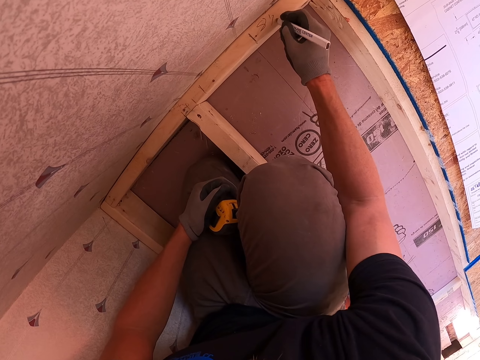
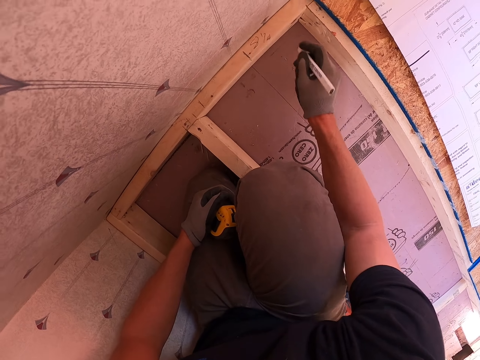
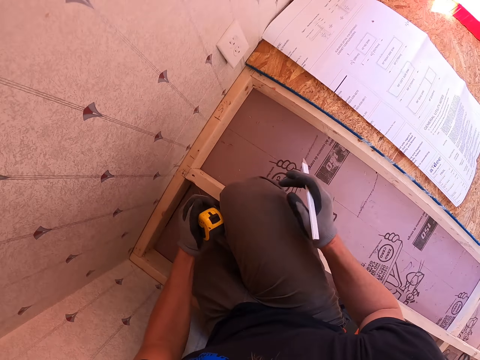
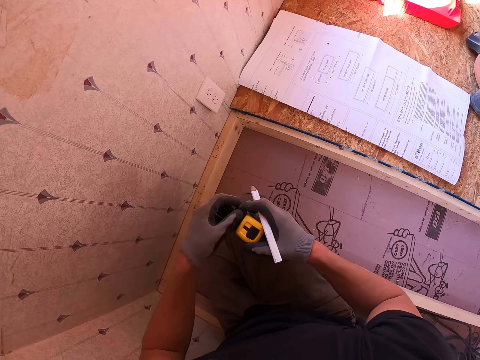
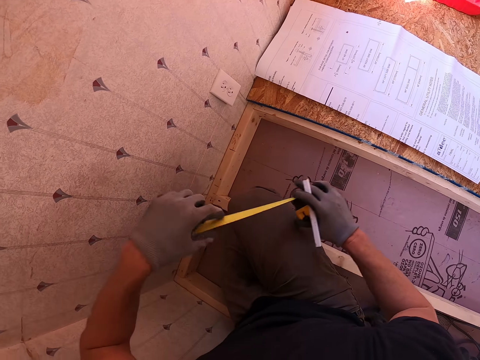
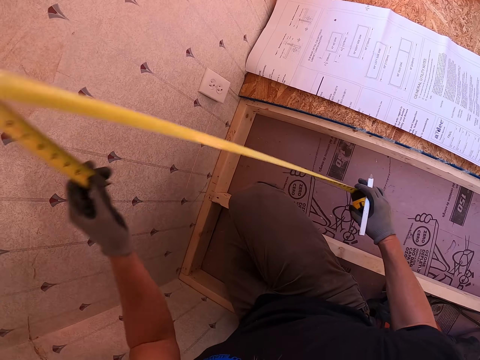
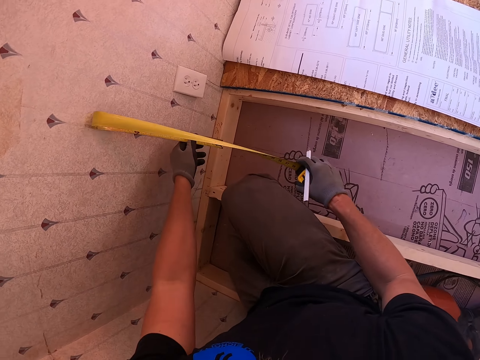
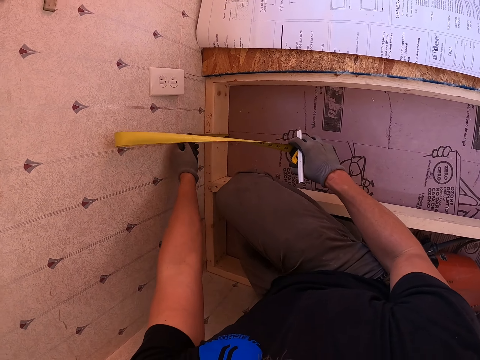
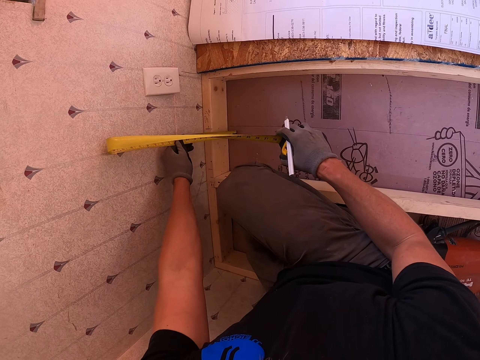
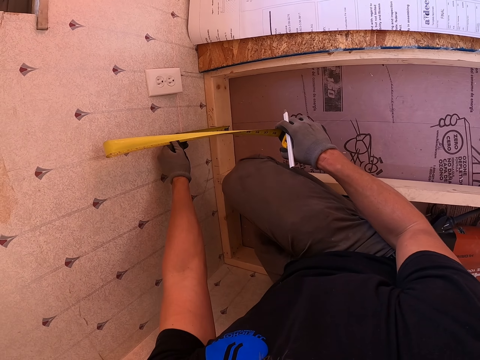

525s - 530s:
The camera wearer measures the wood. They put the tape measure on a wall.

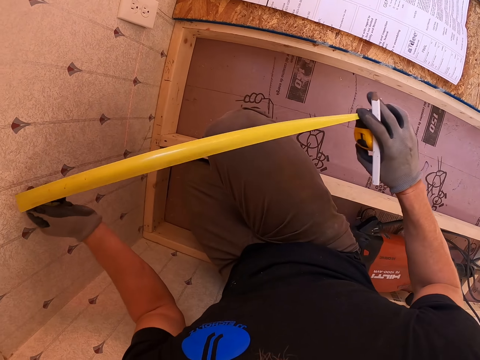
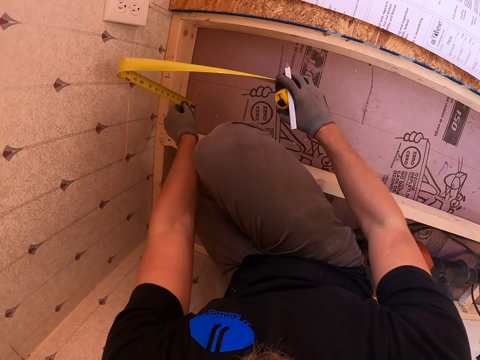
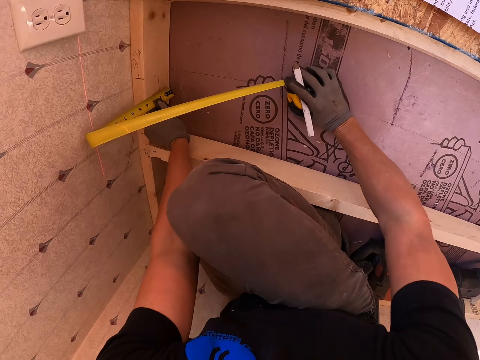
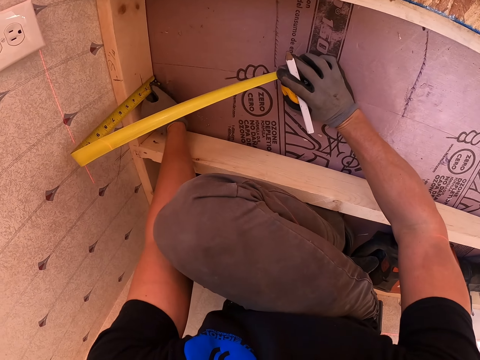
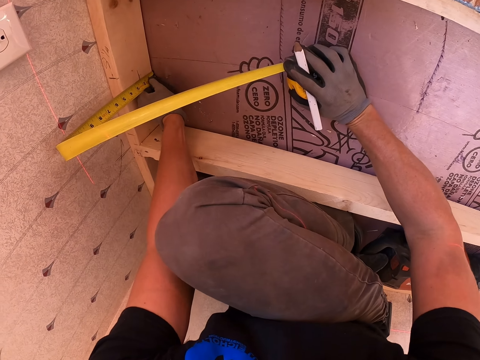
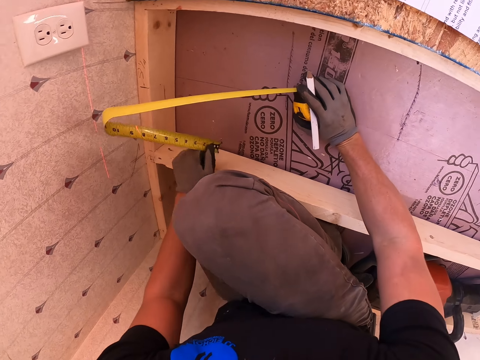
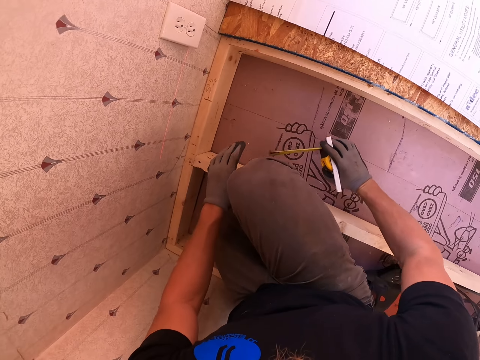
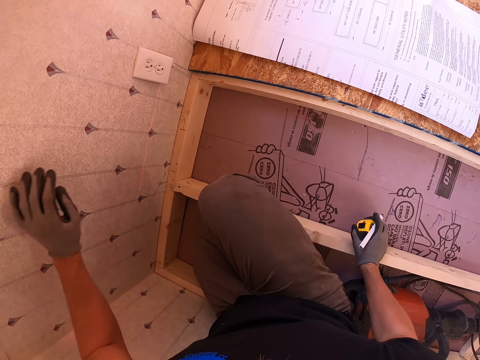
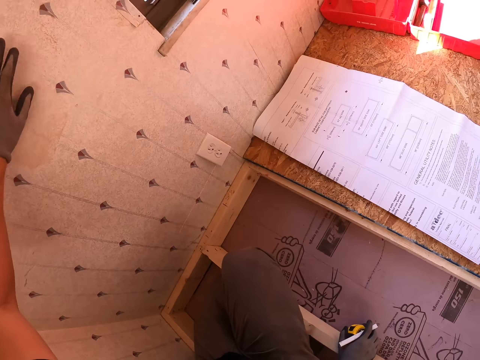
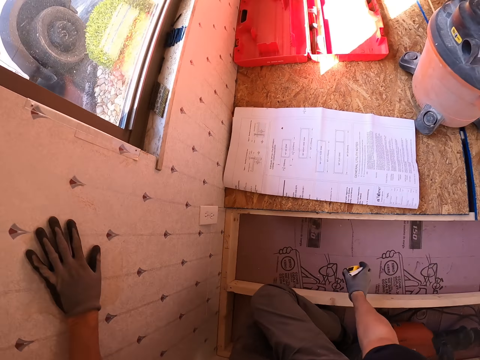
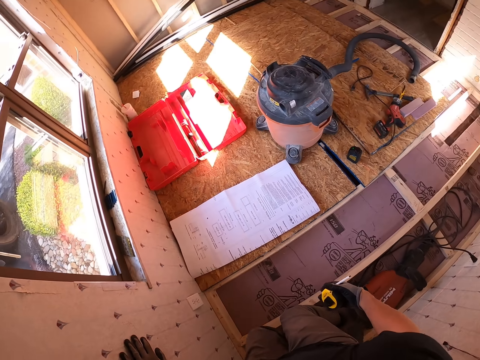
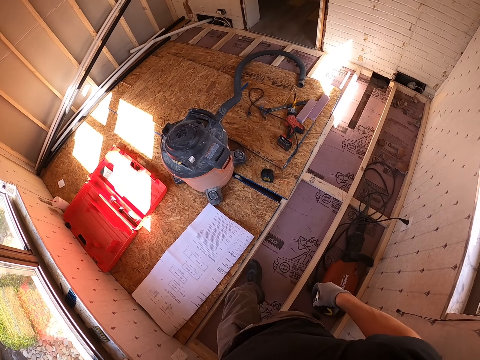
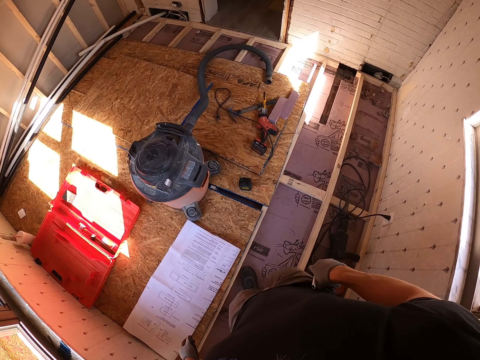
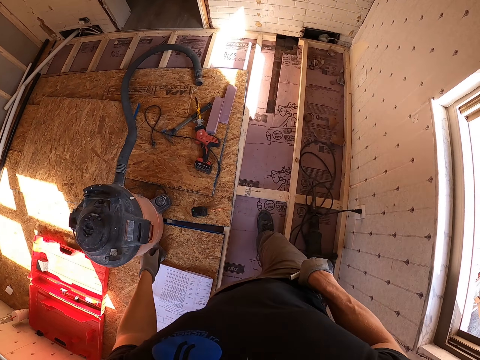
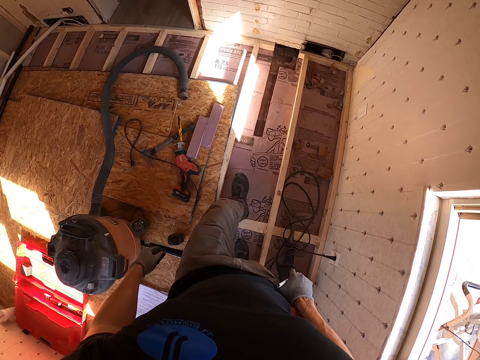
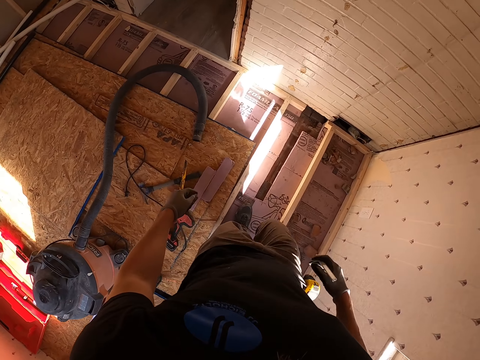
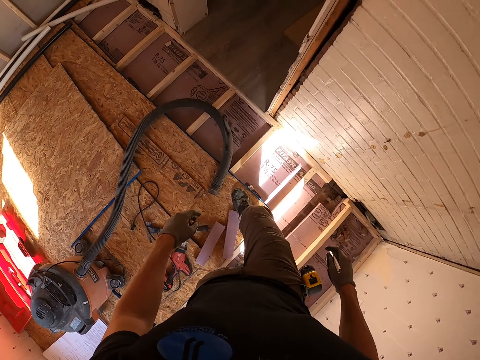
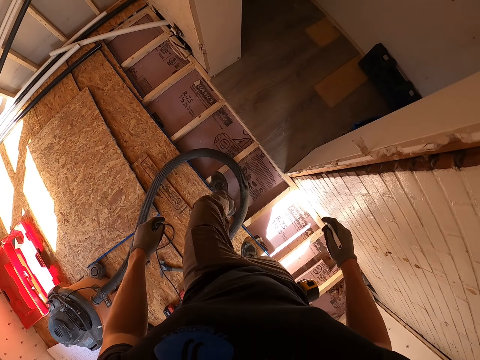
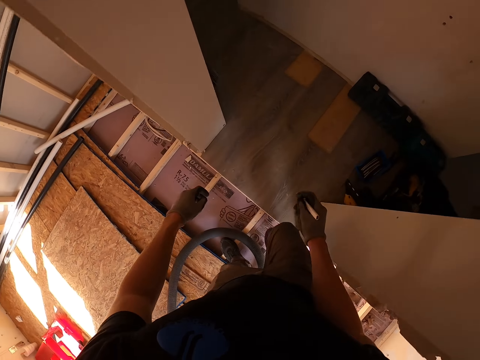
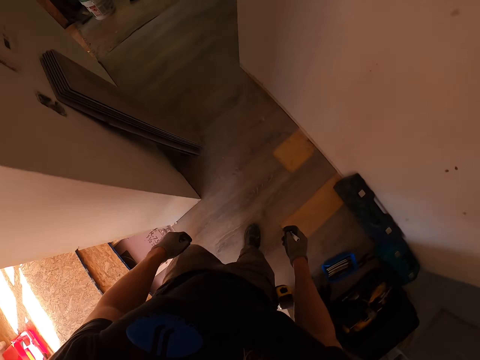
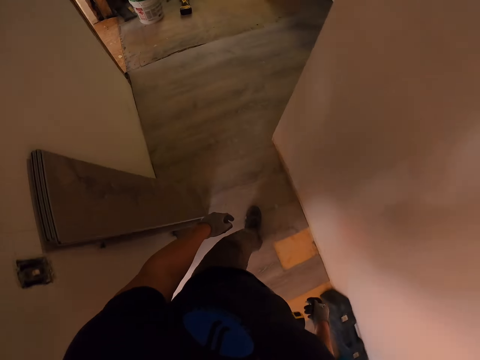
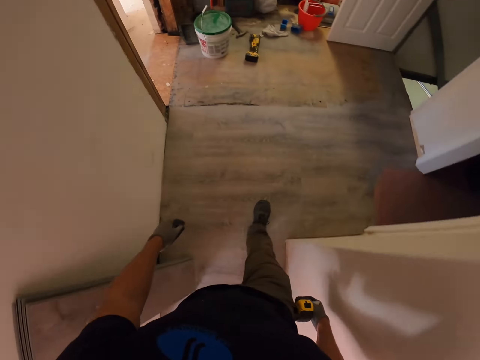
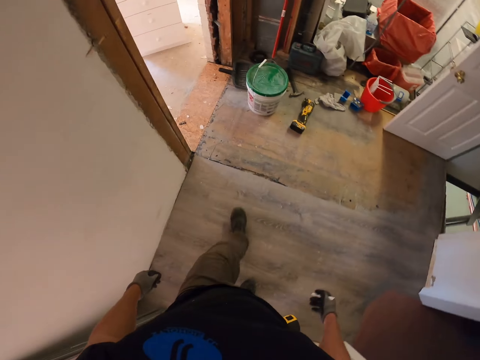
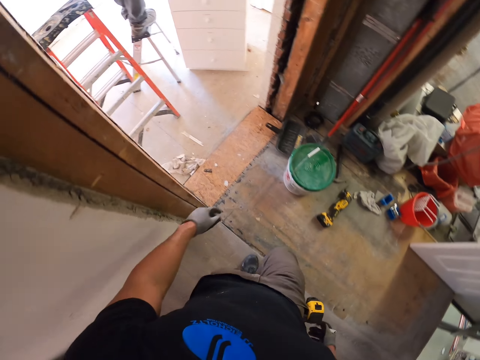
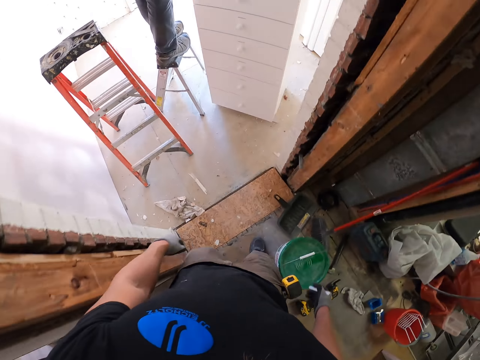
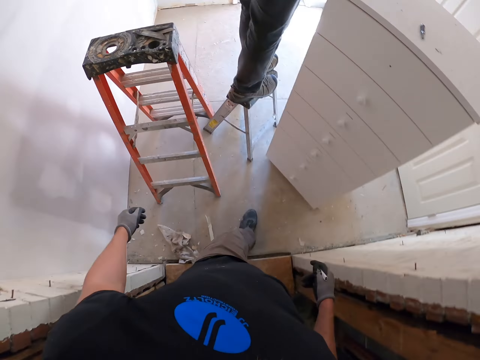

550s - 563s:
The camera wearer measures the wood. They walk around the construction site. They put the measuring tape in the pocket. They walk around the construction site. They walk around the house.

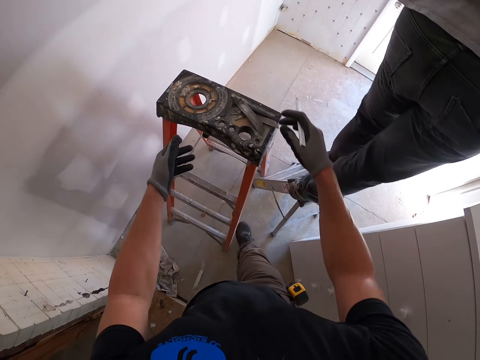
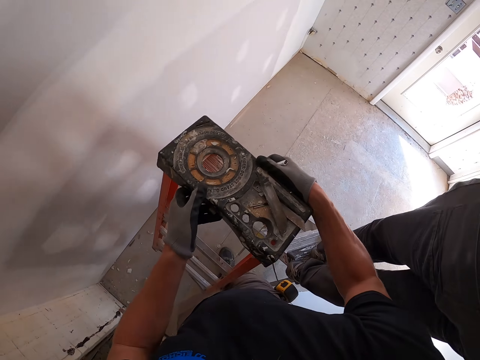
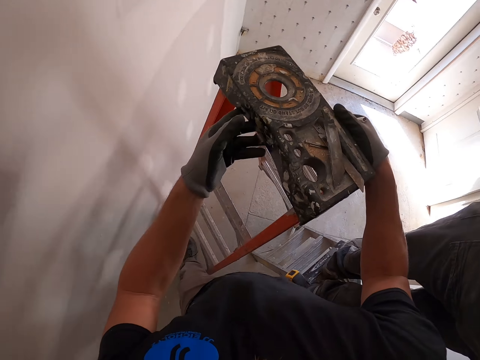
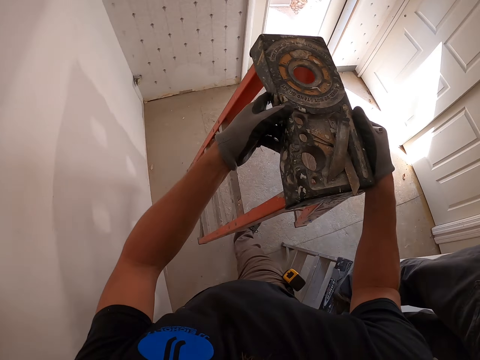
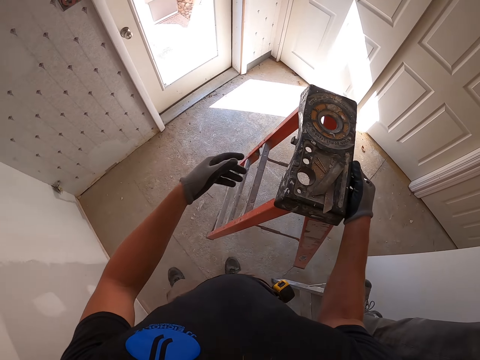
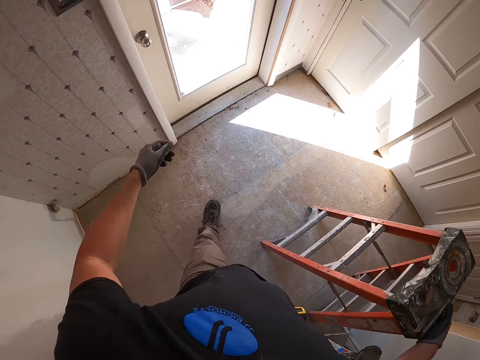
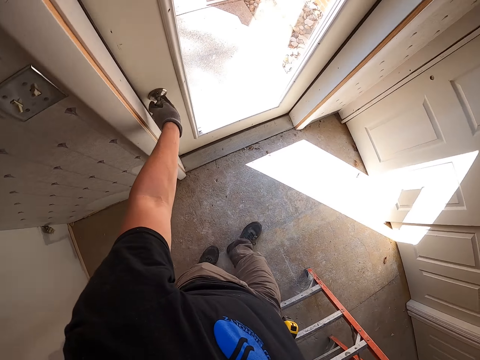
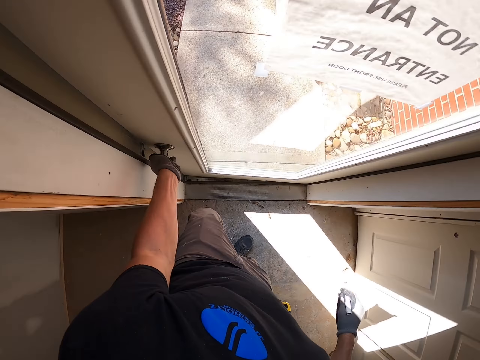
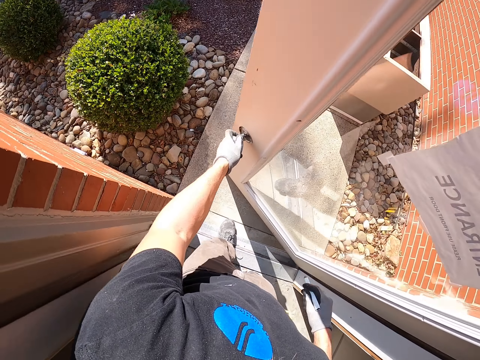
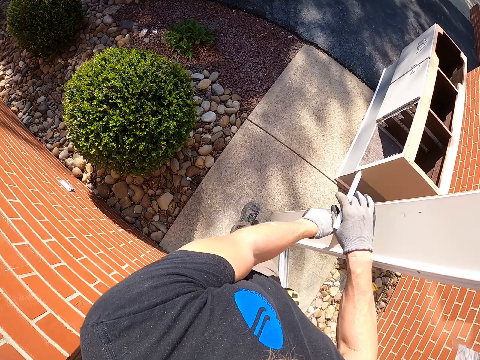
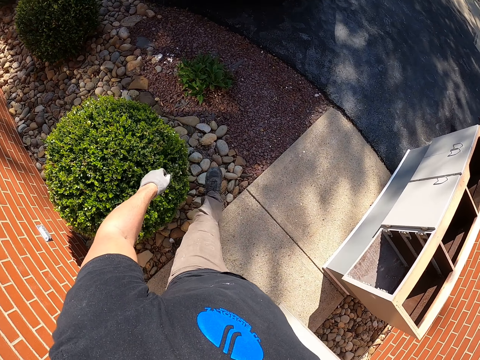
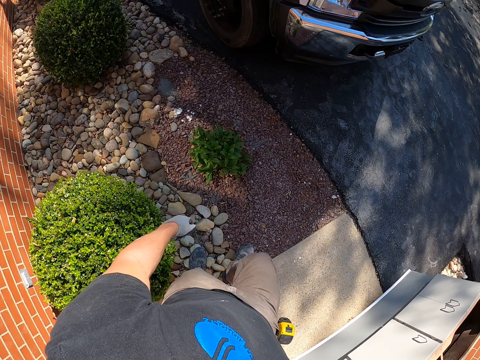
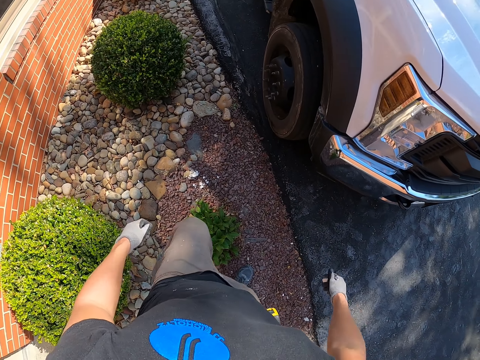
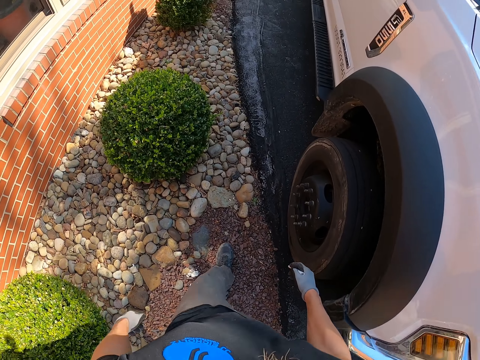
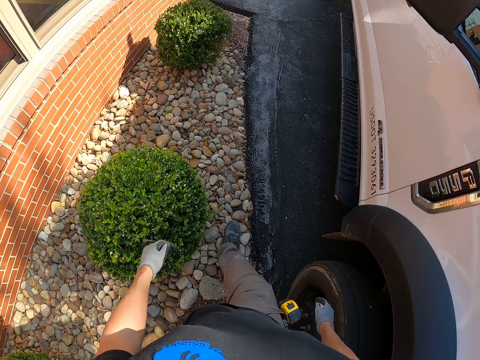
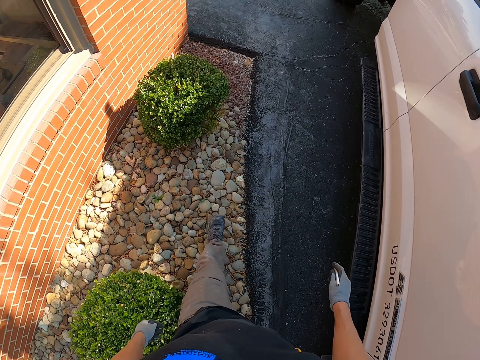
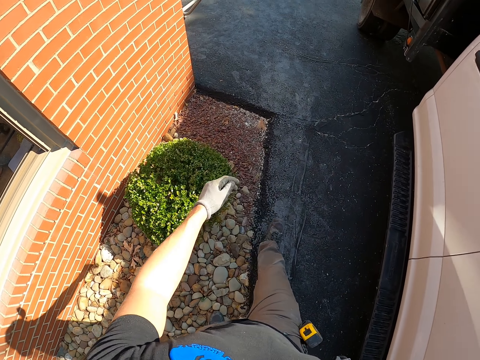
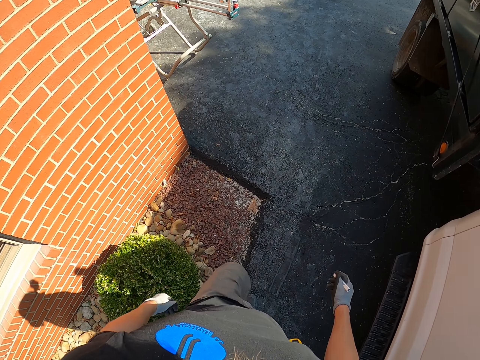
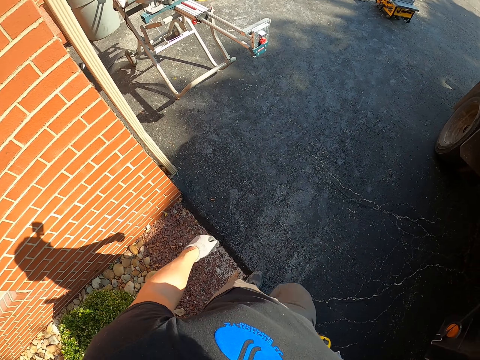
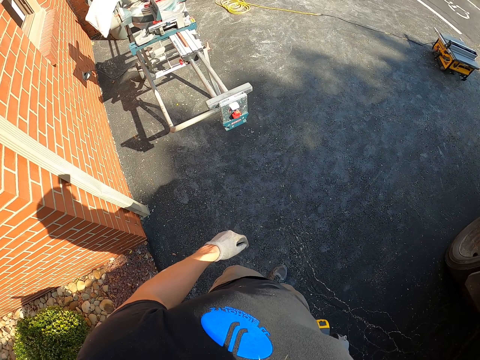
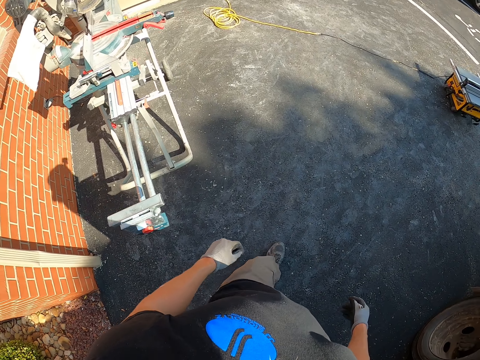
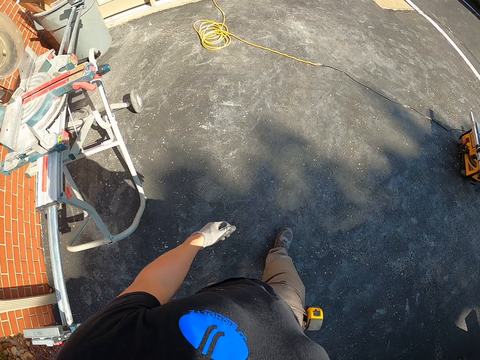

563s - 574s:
The camera wearer moves the ladder. They open the door. They walk around the compound.
